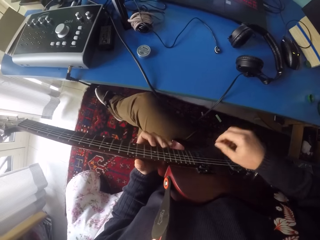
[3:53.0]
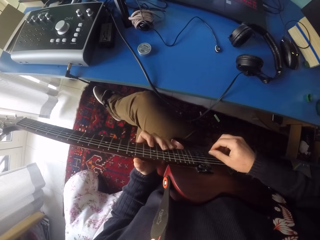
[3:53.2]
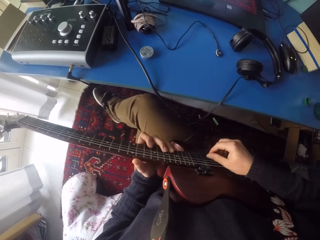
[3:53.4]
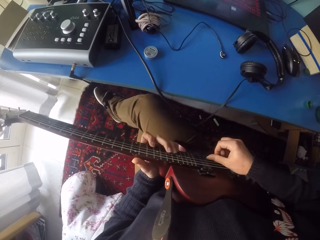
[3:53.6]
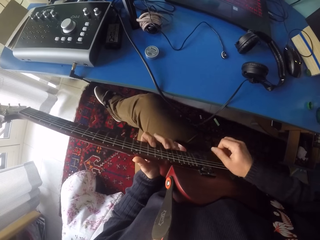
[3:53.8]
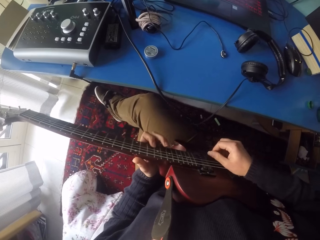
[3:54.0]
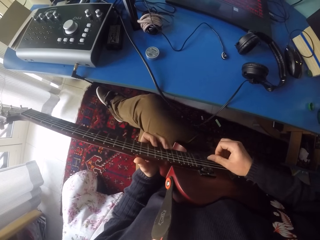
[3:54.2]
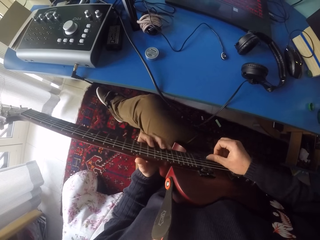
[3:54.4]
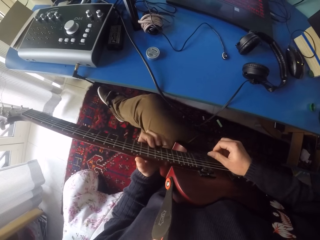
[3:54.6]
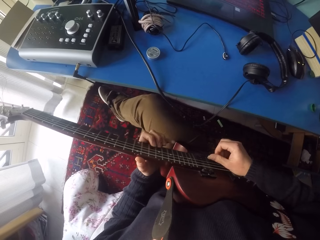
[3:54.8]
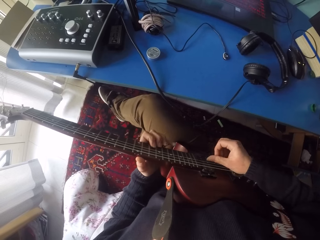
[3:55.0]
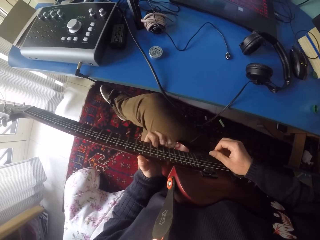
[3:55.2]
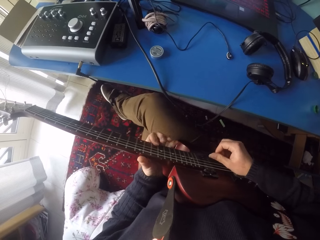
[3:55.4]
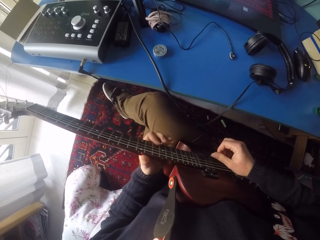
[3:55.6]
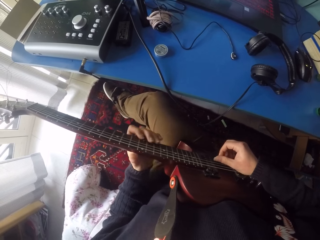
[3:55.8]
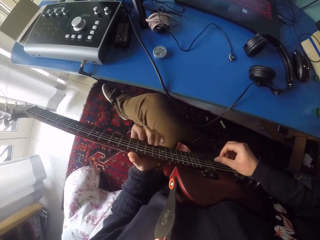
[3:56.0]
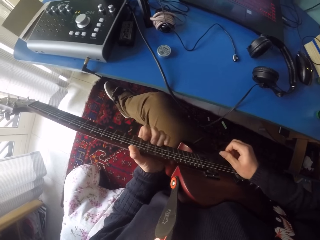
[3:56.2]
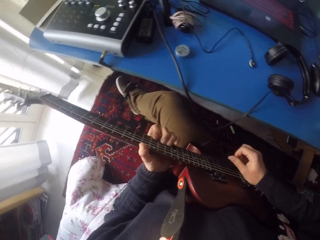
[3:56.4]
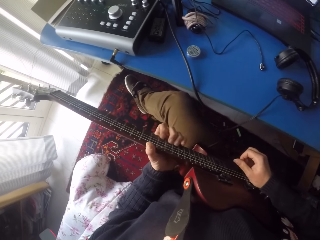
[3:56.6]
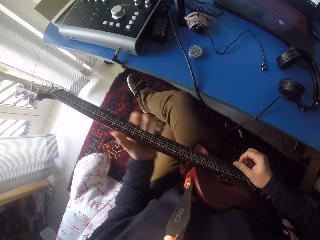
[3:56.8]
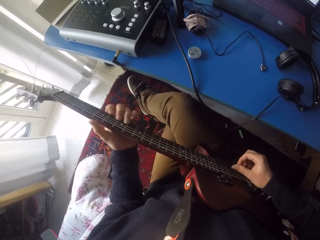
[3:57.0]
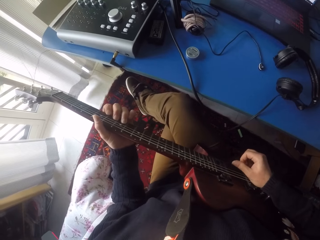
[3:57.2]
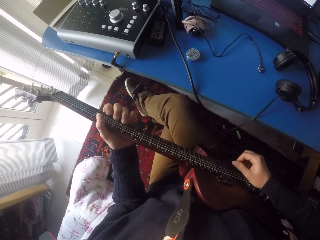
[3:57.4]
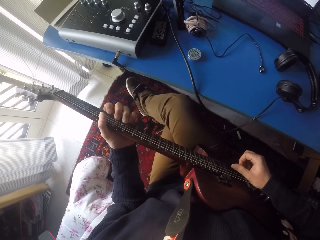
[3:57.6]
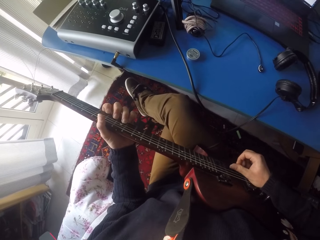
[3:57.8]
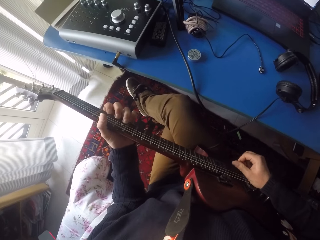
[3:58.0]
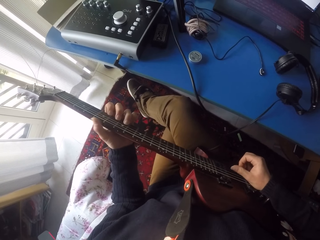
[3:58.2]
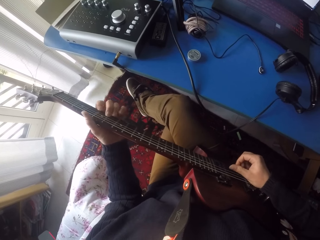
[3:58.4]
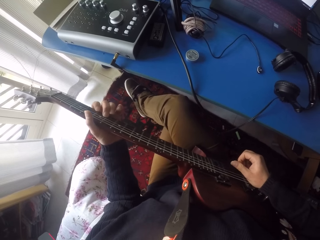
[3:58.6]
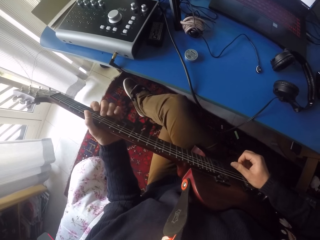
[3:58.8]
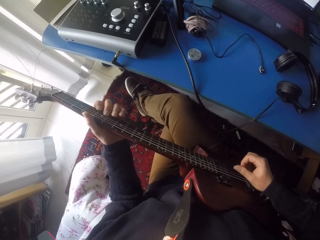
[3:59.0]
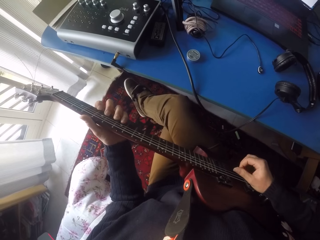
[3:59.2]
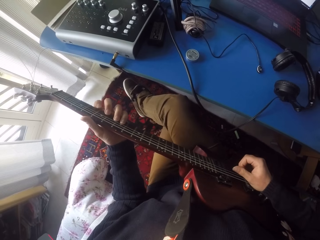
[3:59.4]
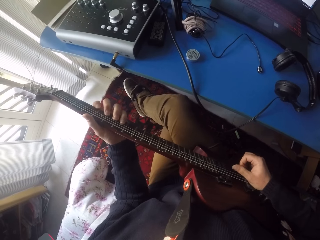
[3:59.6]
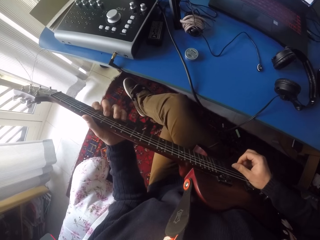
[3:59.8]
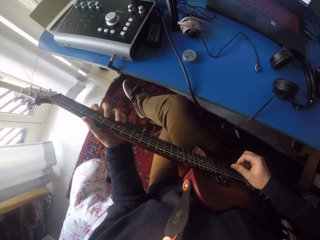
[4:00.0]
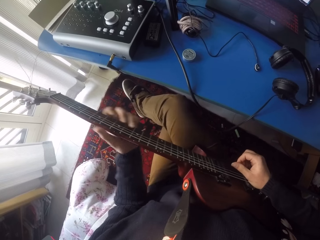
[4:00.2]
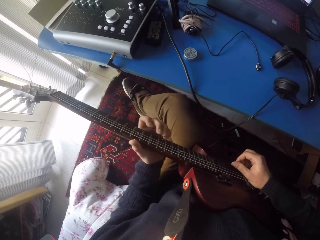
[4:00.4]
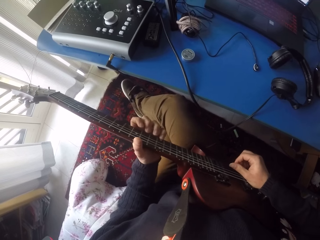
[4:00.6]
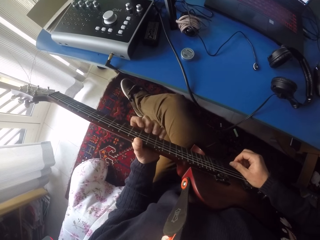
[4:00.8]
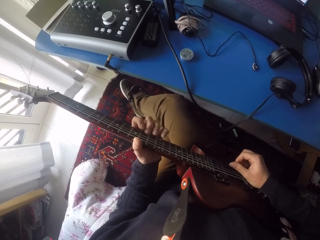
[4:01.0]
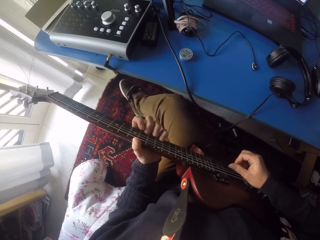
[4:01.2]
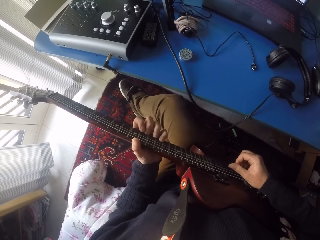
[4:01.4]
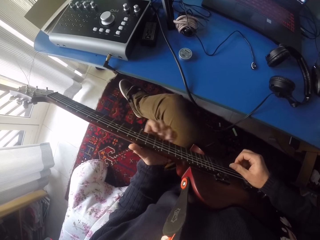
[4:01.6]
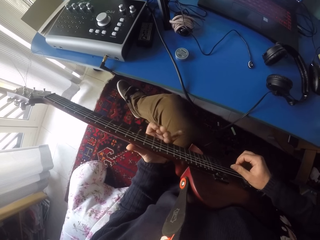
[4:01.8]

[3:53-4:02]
The camera wearer removes his right hand from the mouse. He plays the guitar.

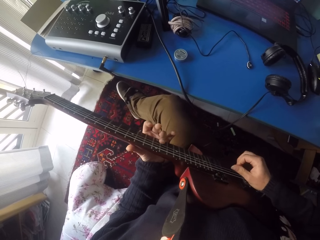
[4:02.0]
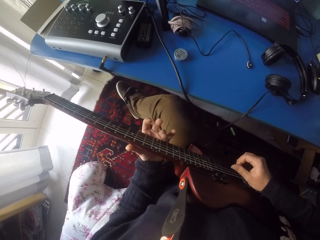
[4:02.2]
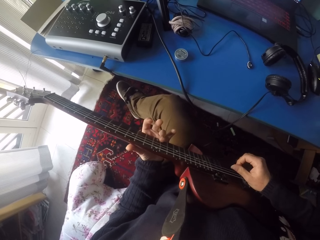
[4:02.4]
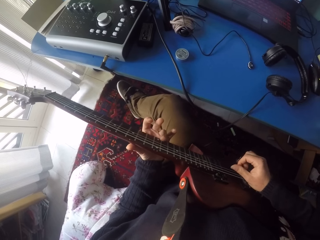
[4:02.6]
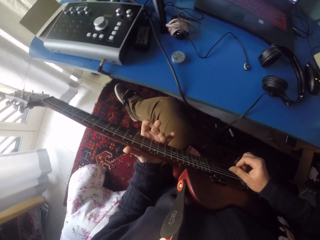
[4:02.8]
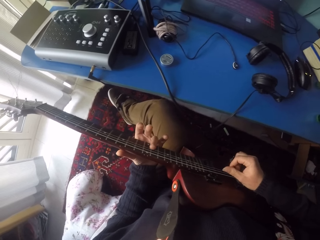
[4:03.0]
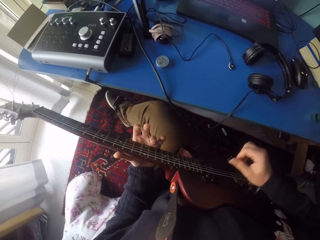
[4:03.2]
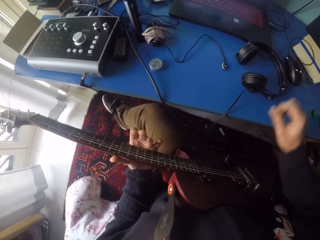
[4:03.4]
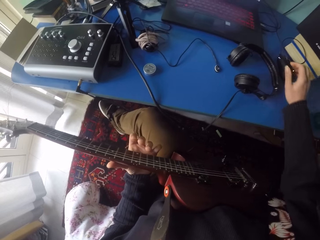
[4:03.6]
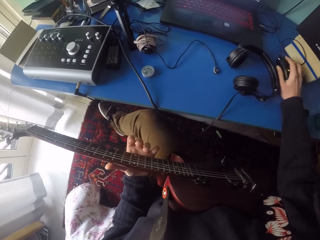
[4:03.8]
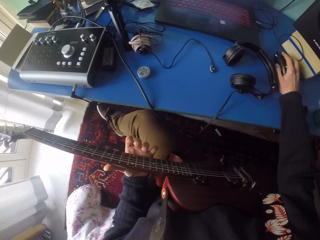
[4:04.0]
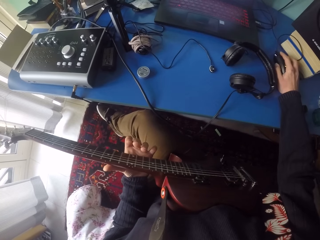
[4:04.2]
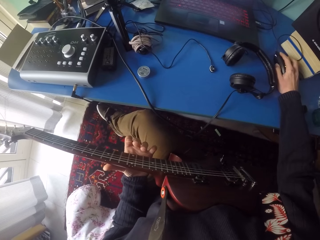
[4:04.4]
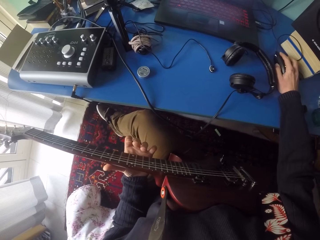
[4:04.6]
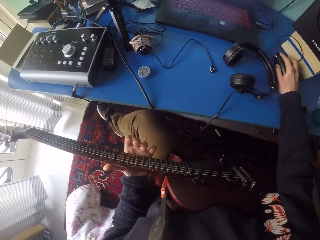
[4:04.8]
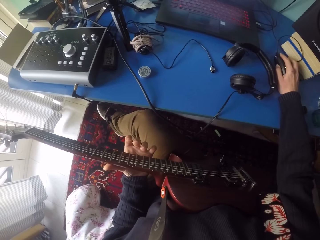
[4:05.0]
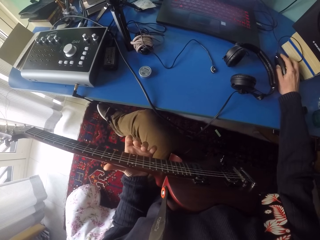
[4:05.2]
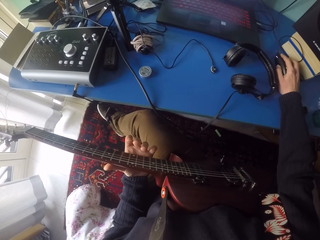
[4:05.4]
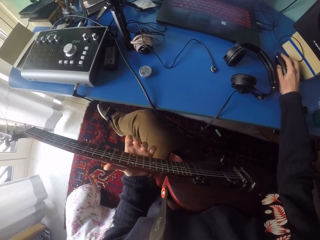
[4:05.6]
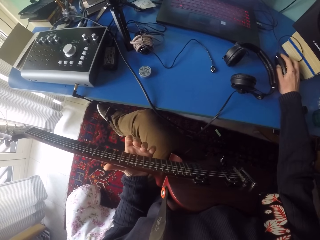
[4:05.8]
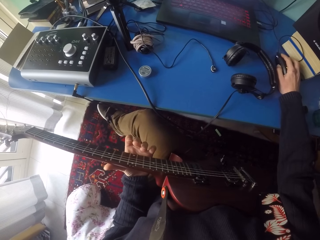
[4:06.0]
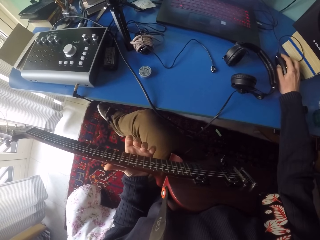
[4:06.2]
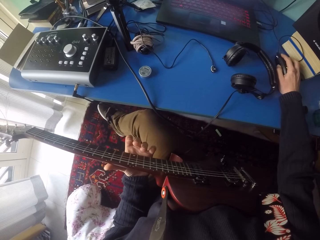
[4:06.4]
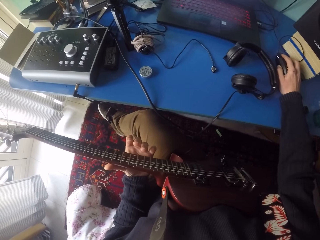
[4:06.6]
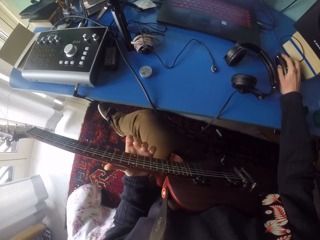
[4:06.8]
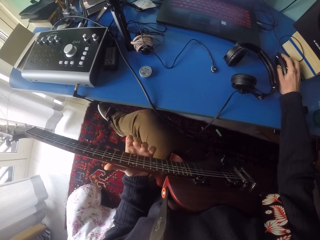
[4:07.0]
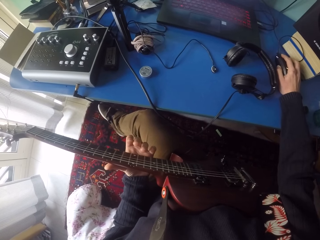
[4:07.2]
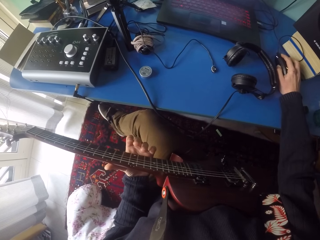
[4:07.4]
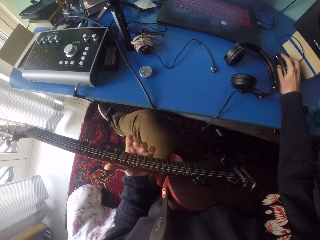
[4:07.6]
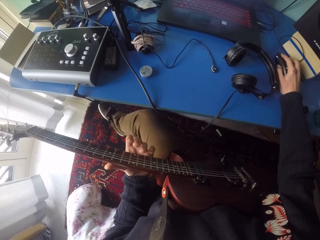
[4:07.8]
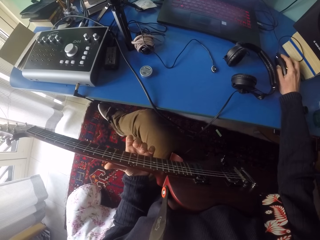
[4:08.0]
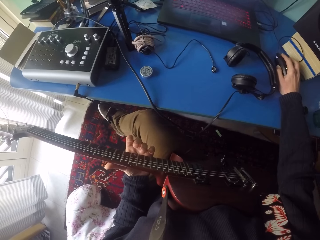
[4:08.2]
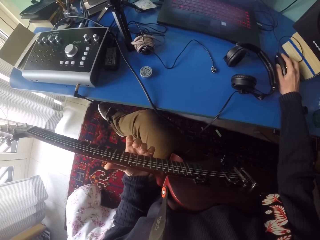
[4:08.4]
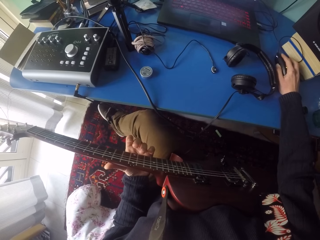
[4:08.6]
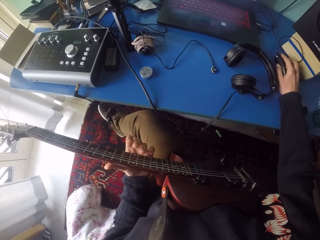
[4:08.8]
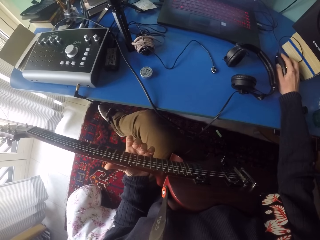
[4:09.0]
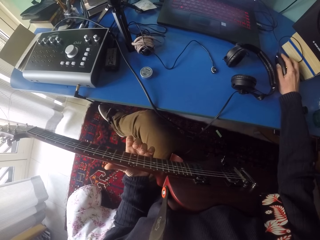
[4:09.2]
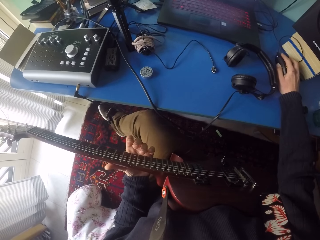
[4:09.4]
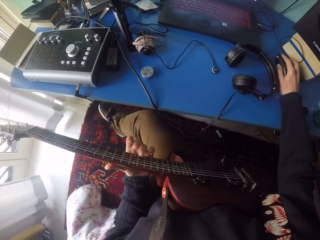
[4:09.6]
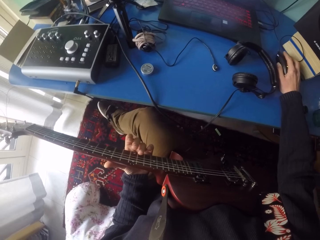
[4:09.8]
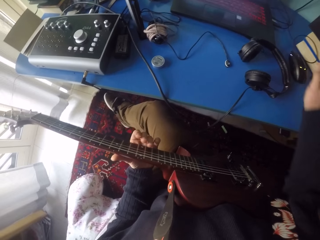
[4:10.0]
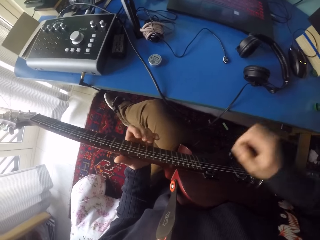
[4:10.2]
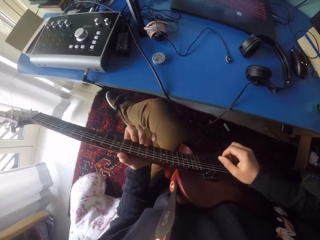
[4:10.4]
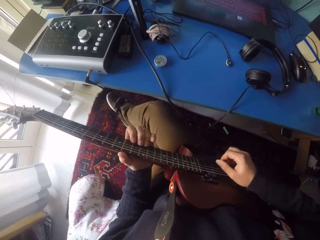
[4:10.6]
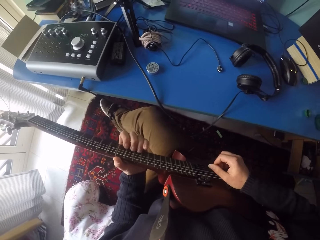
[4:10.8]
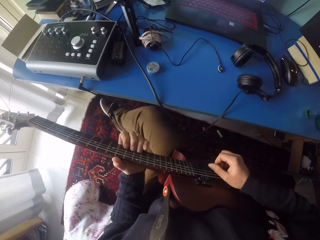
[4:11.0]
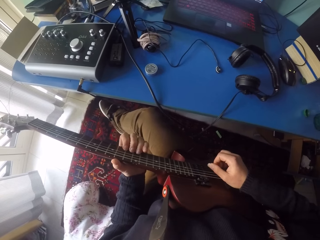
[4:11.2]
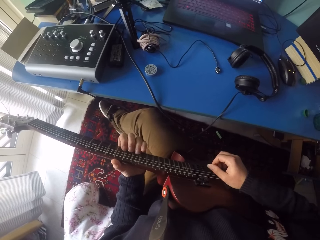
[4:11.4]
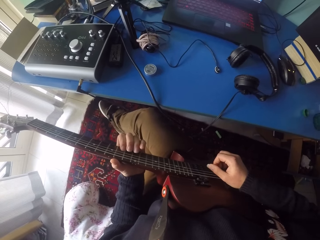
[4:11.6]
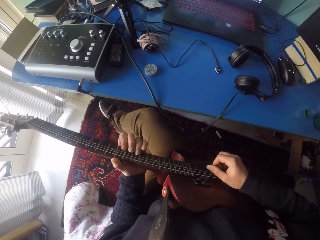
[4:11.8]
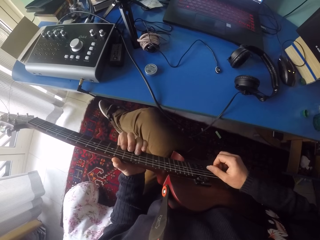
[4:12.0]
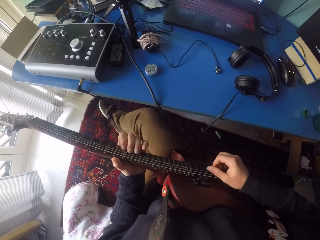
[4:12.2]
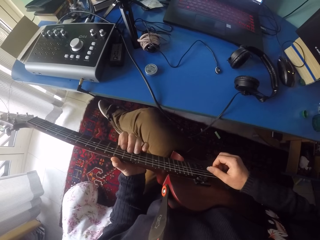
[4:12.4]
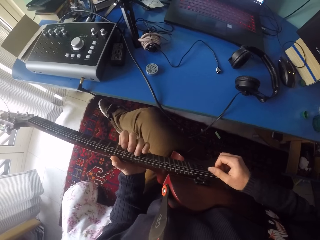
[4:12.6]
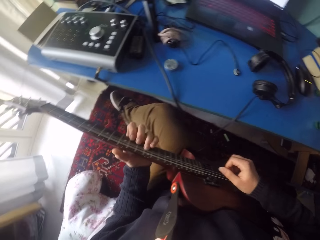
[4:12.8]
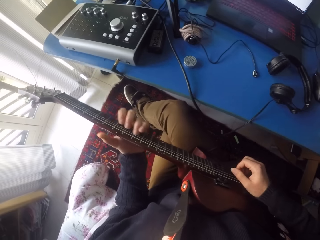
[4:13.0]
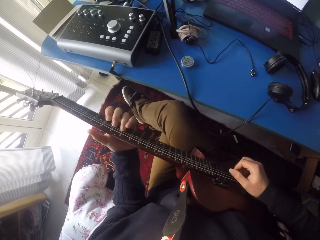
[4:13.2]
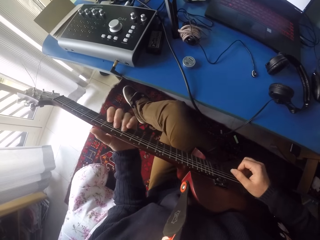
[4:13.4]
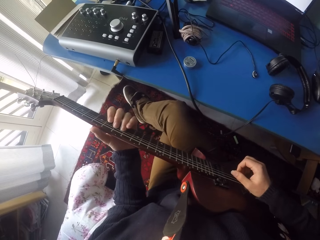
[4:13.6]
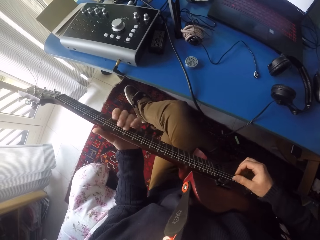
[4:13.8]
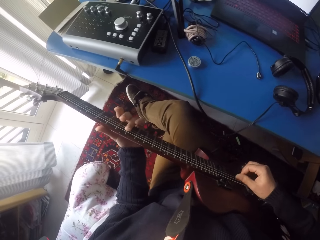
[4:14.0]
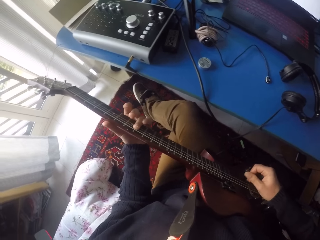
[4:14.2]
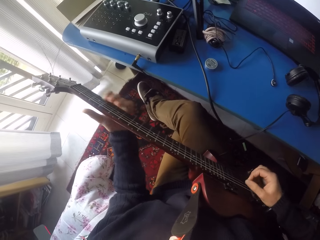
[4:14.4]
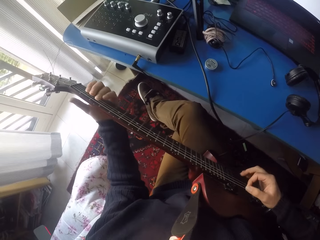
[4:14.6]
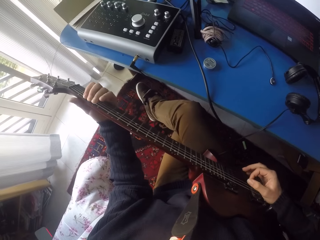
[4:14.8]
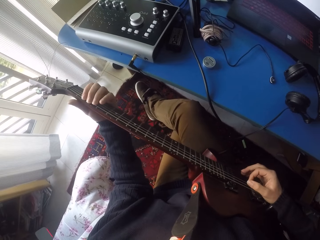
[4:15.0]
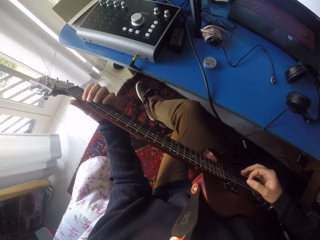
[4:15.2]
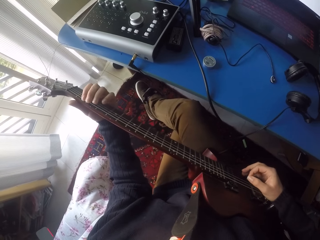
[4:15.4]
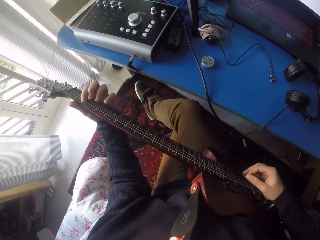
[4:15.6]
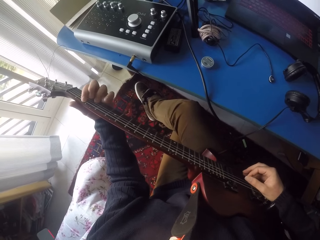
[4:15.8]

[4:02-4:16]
The camera wearer uses the mouse. He touches the mouse with his right hand and stops playing the guitar. He removes his right hand from the mouse. He plays the guitar.
